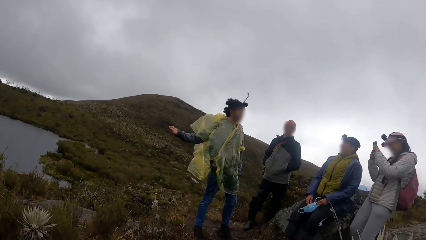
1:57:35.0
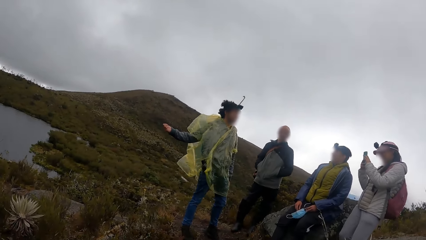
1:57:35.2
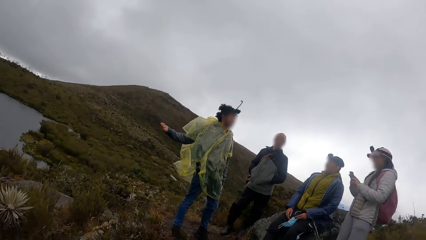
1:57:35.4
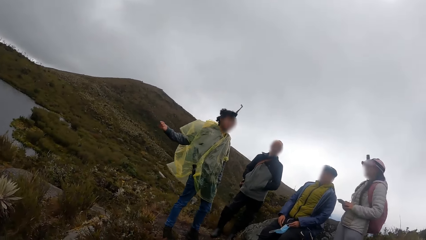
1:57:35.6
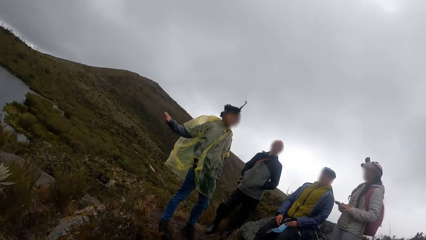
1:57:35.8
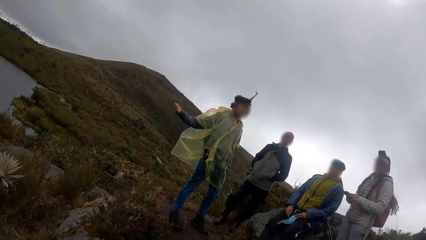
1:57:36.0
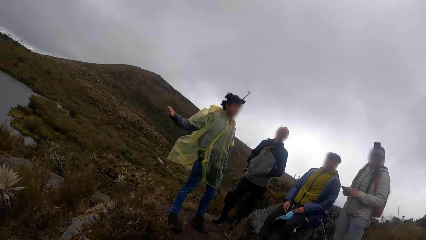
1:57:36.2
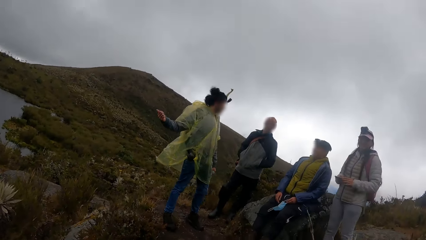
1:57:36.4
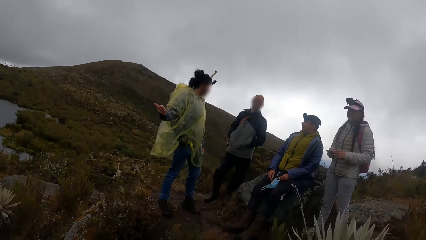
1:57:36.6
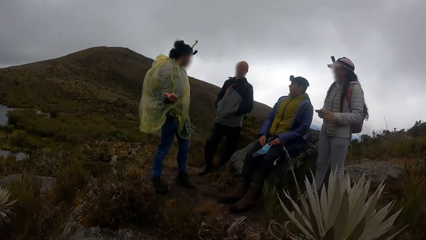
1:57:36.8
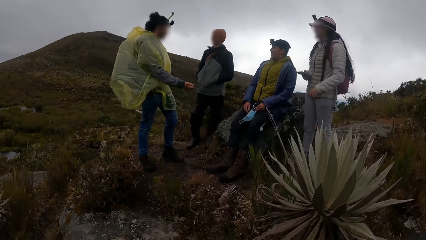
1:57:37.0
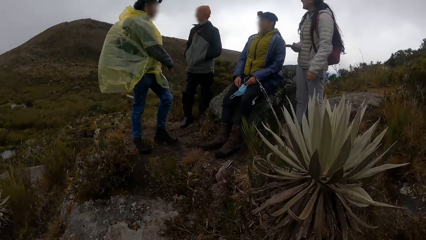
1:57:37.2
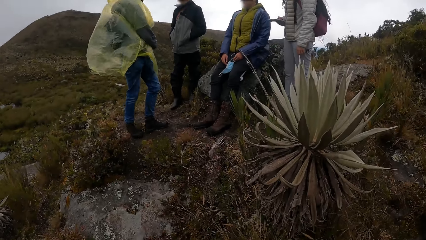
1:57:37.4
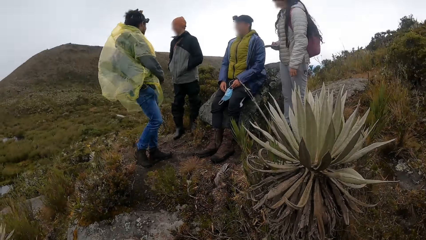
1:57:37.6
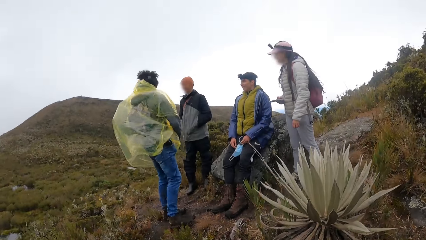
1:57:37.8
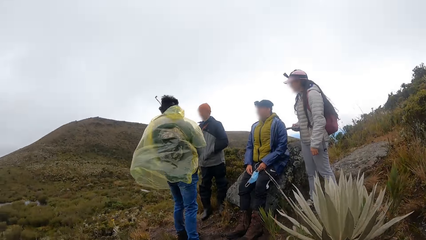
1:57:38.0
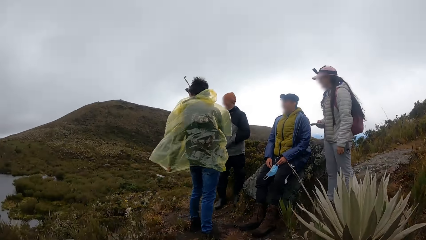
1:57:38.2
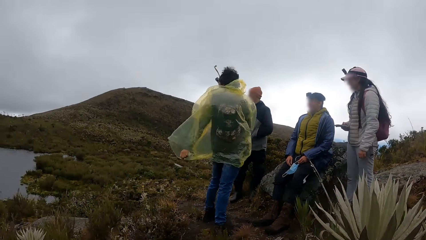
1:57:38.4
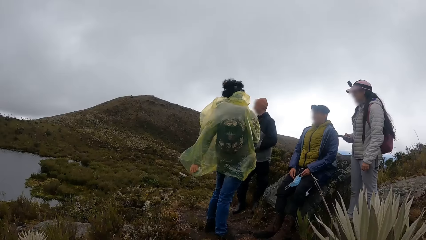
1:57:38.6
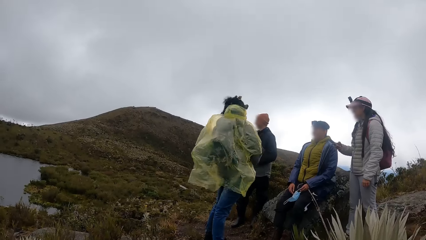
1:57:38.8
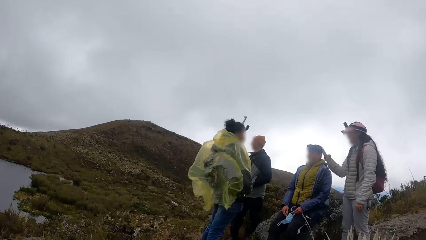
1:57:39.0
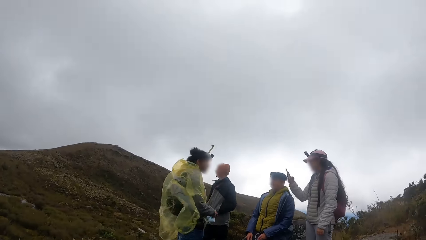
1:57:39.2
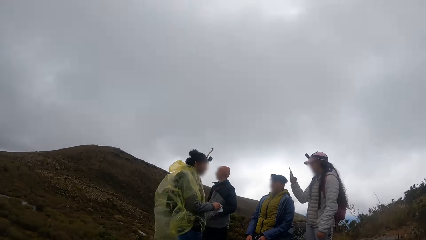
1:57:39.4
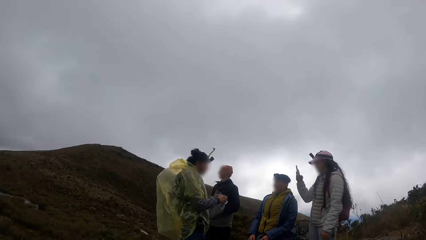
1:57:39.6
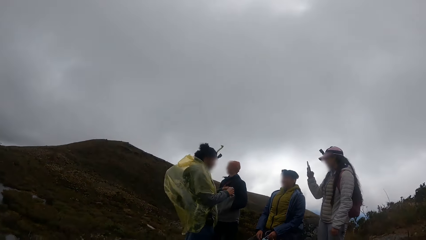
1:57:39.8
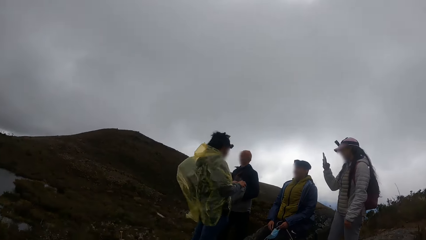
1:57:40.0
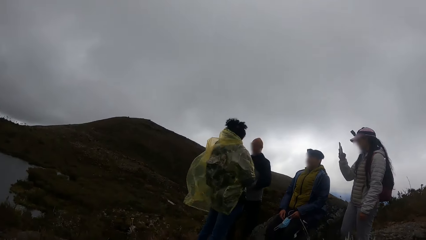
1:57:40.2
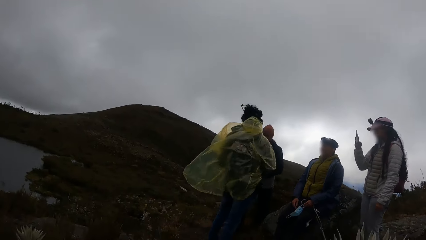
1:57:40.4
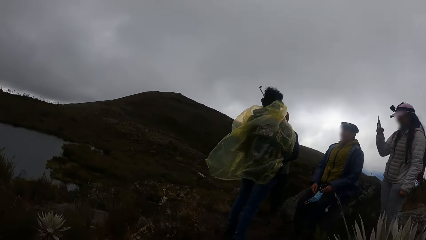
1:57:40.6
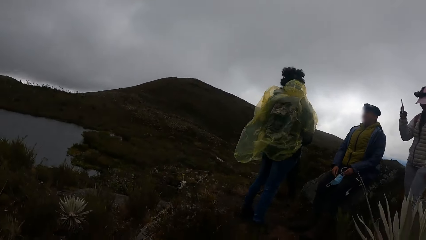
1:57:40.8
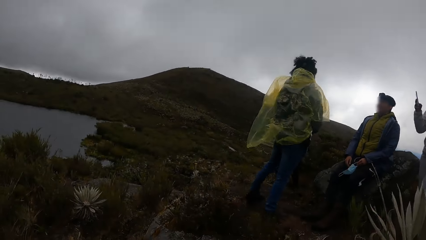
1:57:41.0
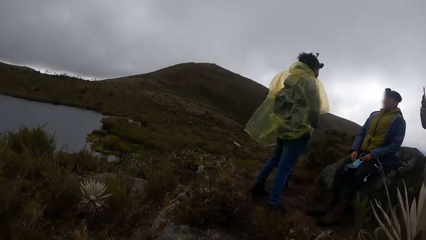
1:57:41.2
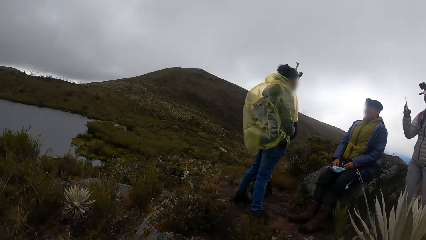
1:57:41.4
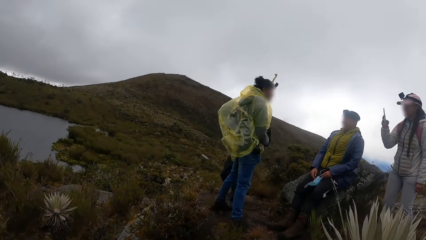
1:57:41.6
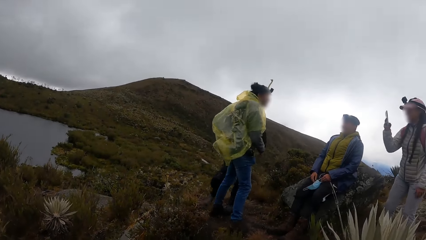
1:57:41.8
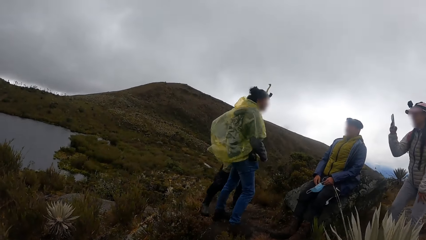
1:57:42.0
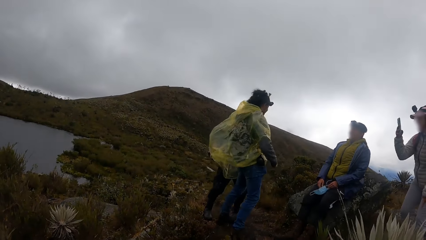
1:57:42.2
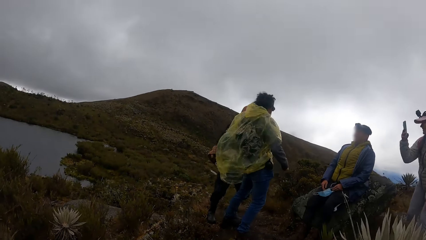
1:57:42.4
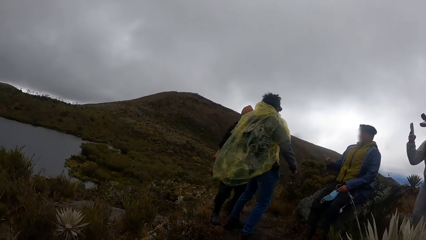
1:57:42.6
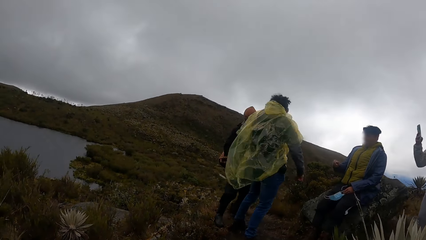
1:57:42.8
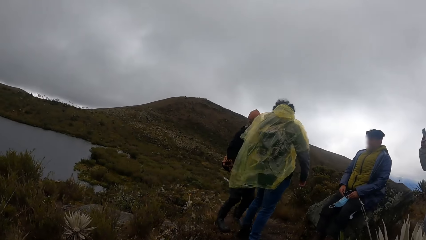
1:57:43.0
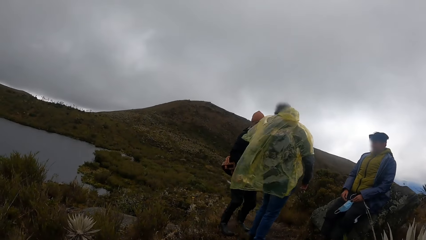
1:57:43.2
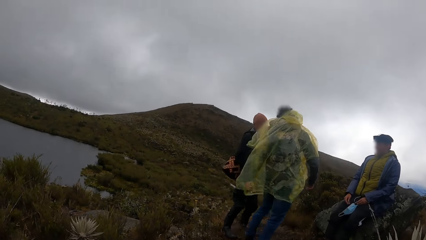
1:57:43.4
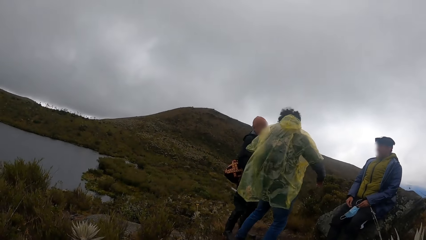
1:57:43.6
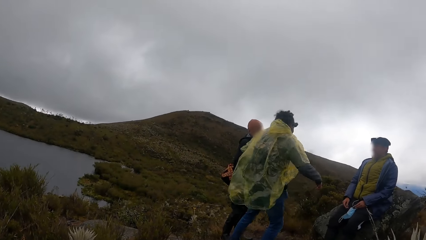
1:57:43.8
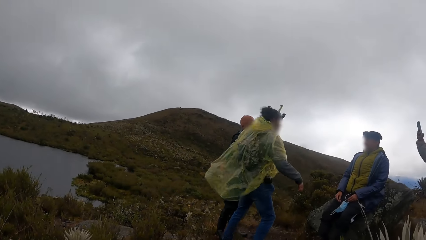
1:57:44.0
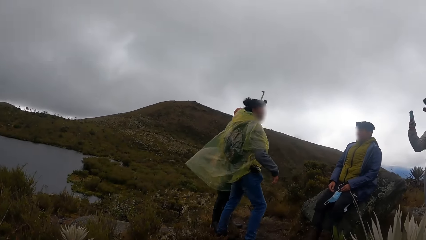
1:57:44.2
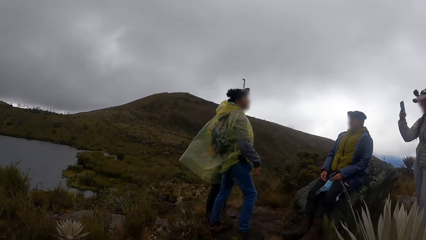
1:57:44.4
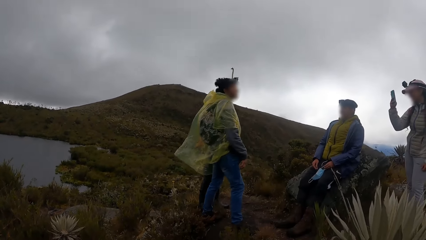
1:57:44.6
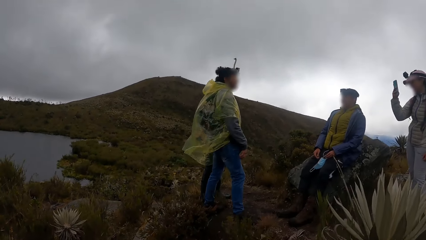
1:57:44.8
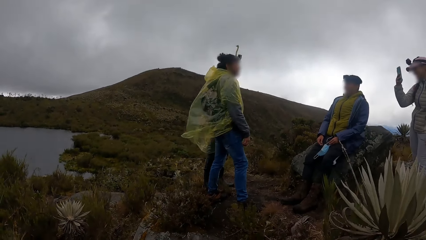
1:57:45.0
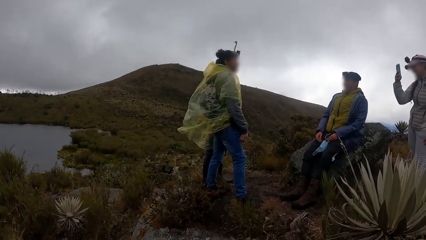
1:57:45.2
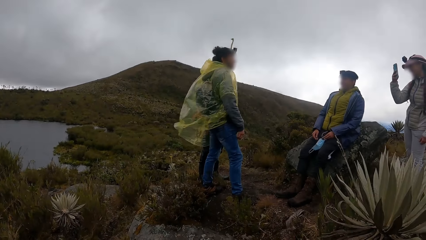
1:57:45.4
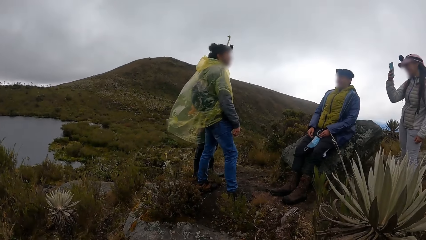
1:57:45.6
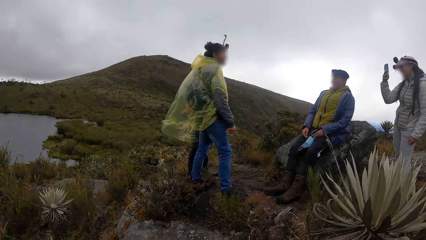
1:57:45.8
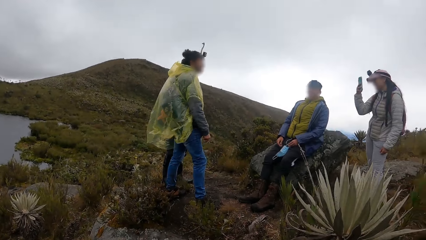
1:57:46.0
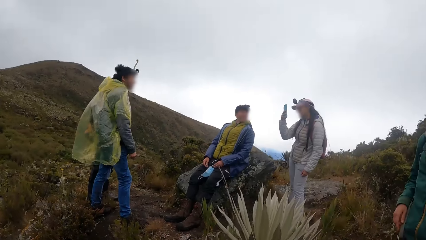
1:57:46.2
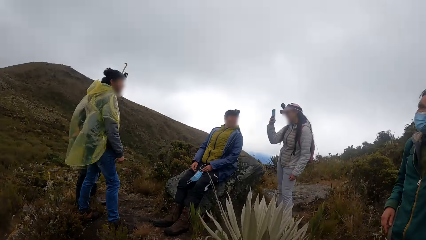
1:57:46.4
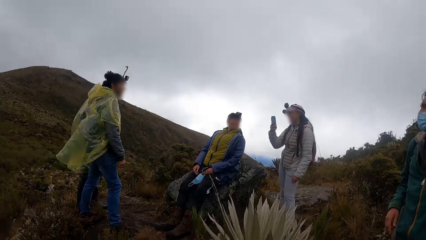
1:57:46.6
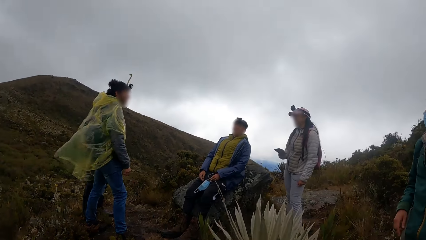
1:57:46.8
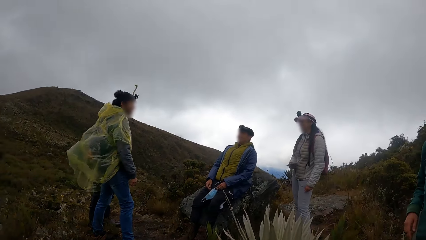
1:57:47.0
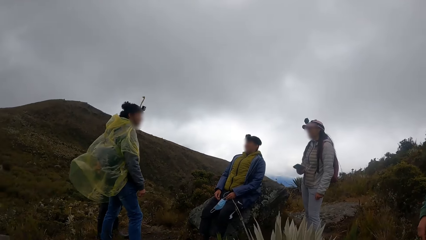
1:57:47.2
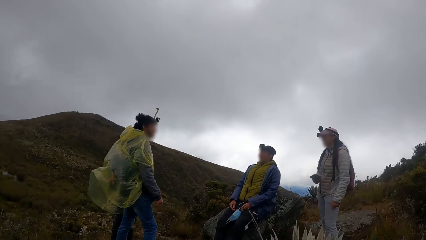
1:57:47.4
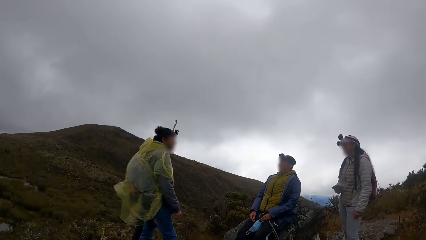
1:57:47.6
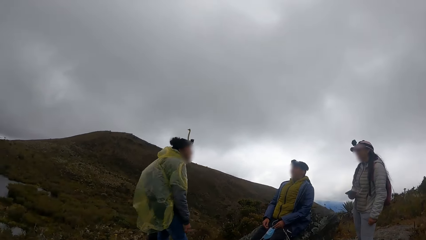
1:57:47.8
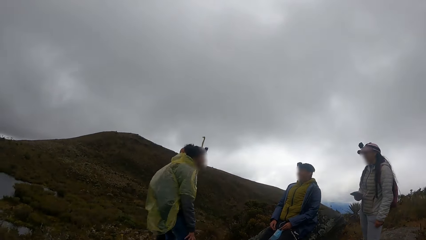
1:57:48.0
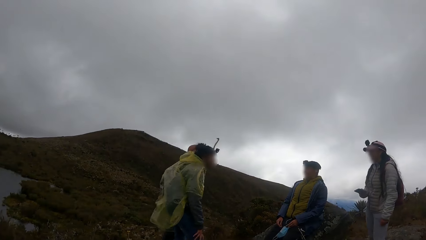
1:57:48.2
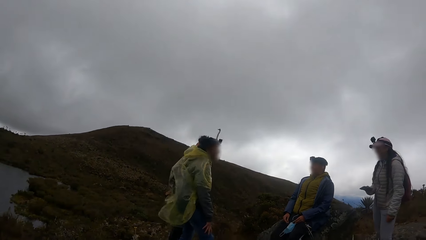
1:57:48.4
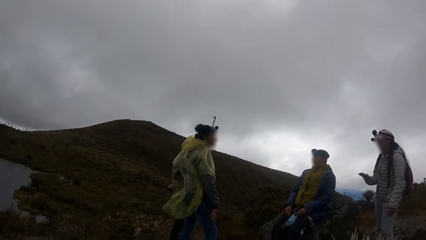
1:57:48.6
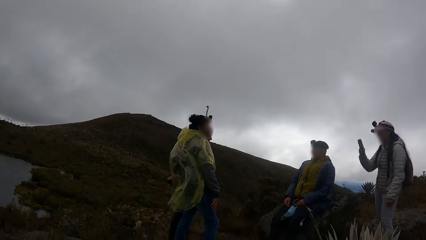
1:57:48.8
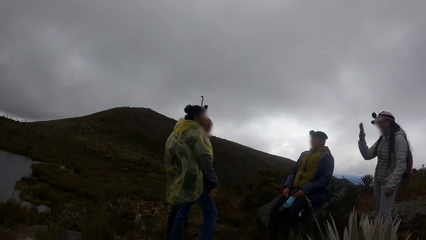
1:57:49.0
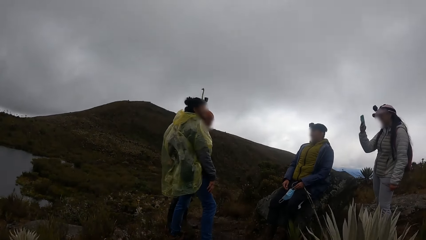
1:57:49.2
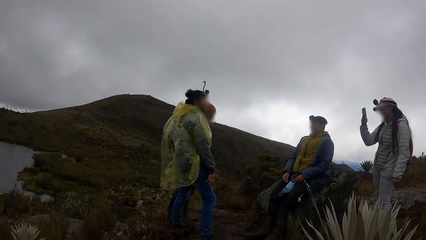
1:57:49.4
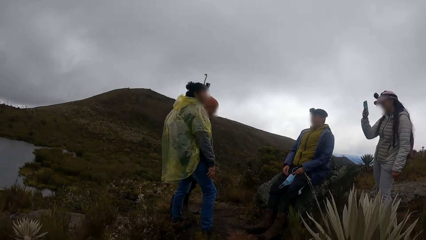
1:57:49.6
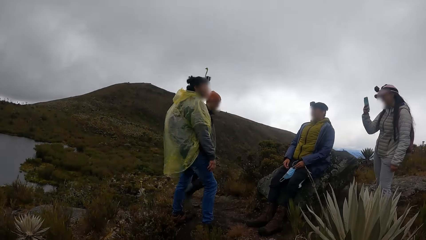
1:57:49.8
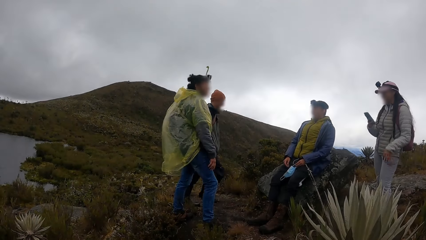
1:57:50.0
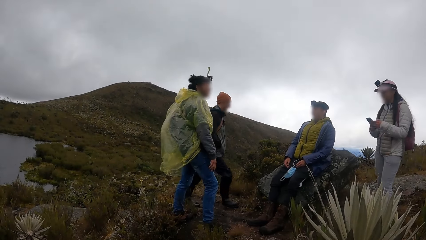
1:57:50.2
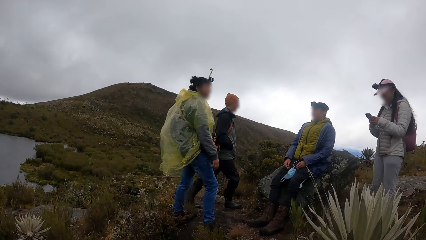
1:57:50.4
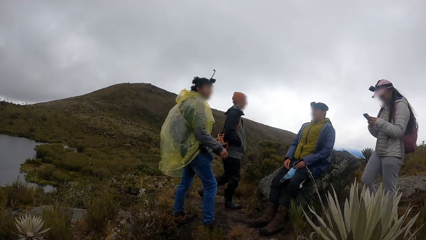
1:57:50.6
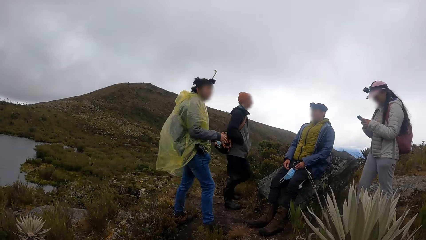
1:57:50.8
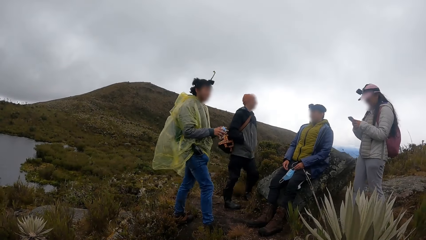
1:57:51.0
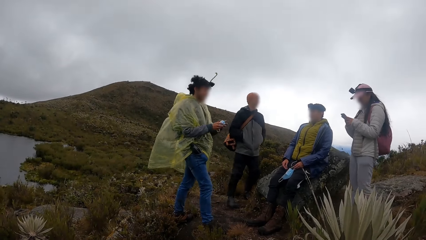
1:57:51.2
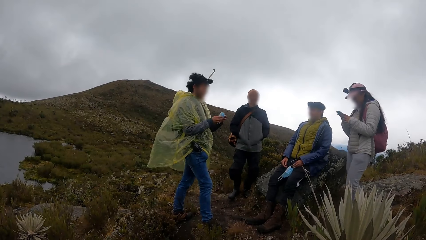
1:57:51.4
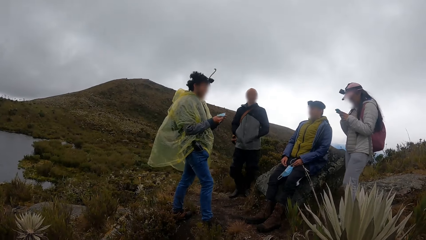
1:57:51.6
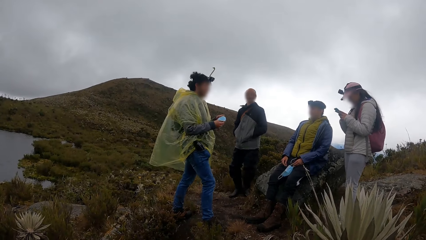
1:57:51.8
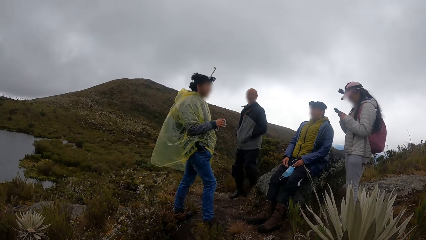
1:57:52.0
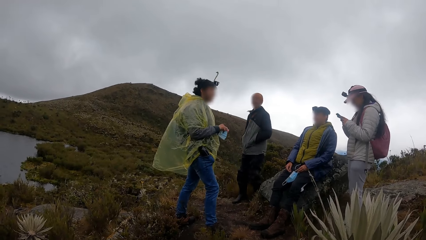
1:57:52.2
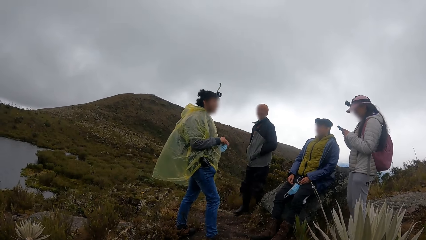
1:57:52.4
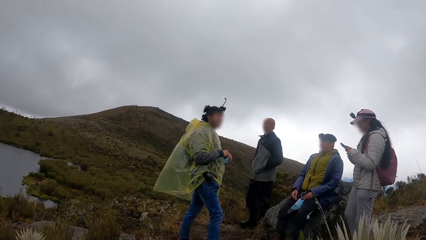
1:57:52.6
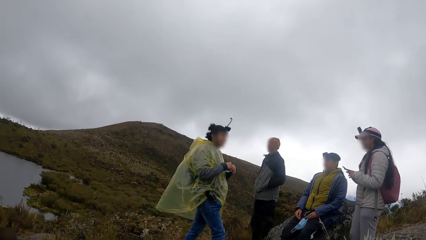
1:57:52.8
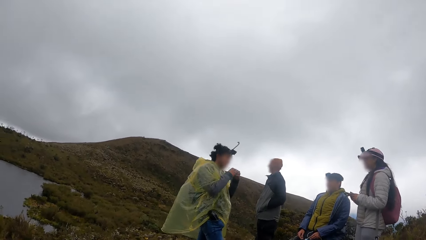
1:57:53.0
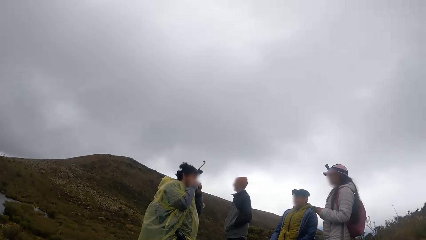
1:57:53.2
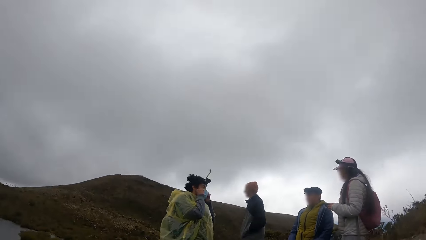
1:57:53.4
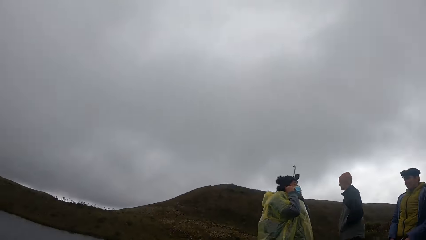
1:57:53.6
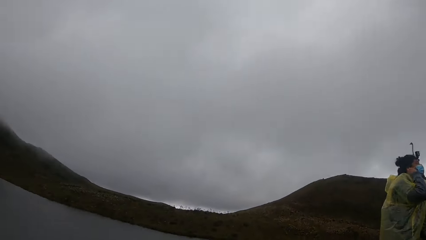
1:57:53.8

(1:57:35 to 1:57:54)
A woman takes a picture. The camera wearer looks around the mountains. The woman takes a picture. The camera wearer looks around the mountains.
